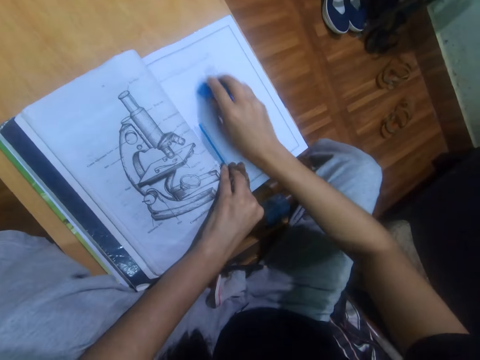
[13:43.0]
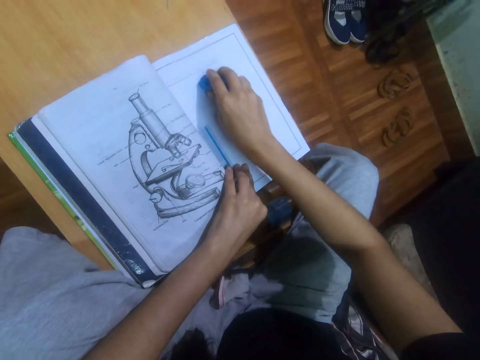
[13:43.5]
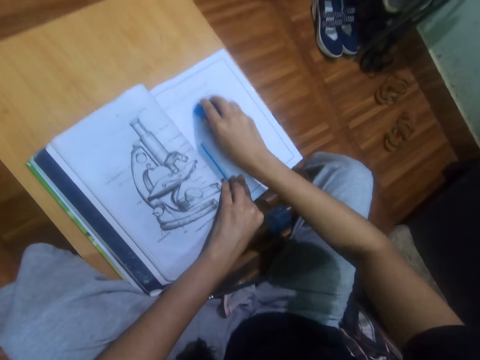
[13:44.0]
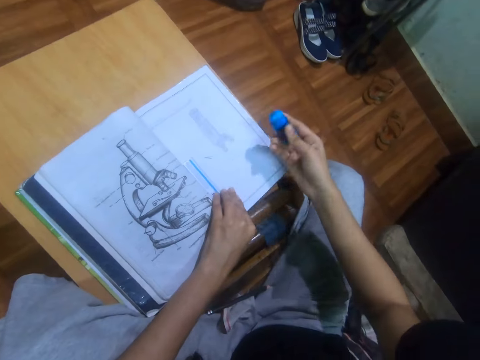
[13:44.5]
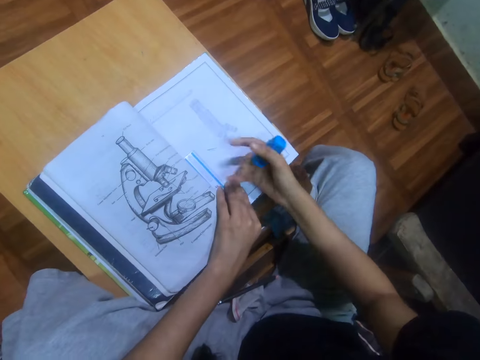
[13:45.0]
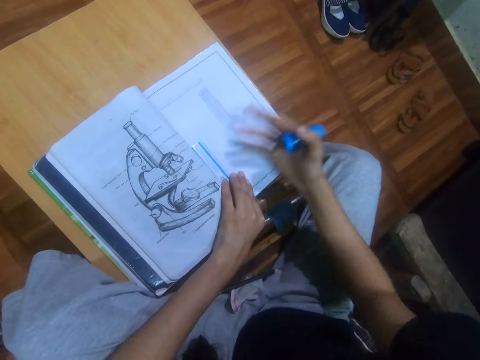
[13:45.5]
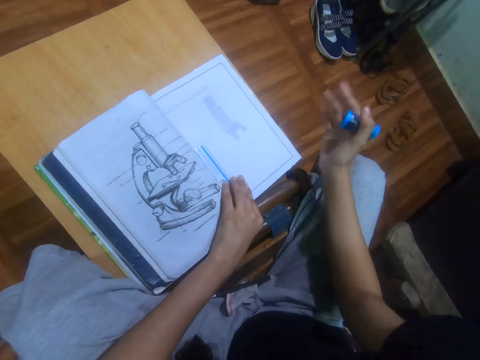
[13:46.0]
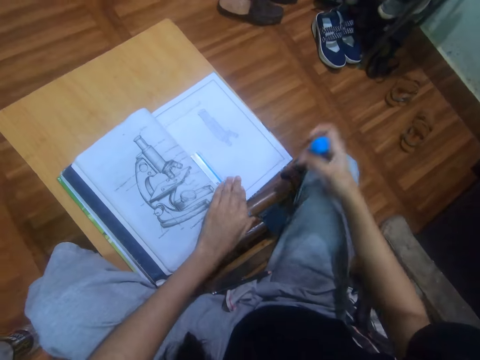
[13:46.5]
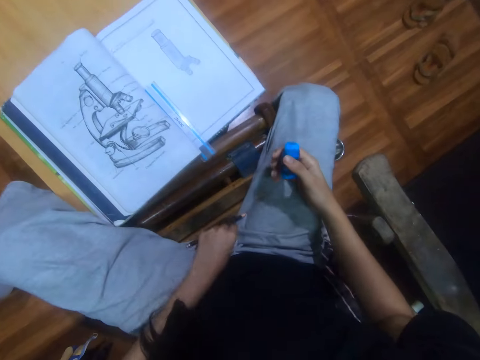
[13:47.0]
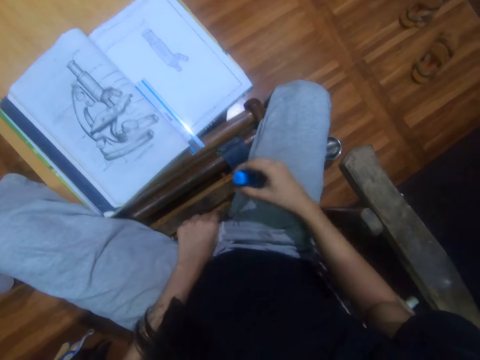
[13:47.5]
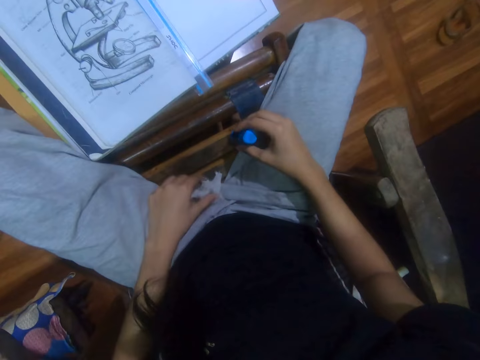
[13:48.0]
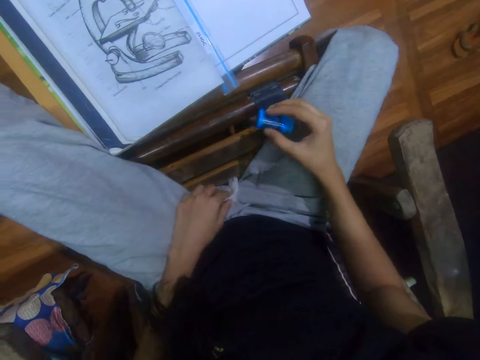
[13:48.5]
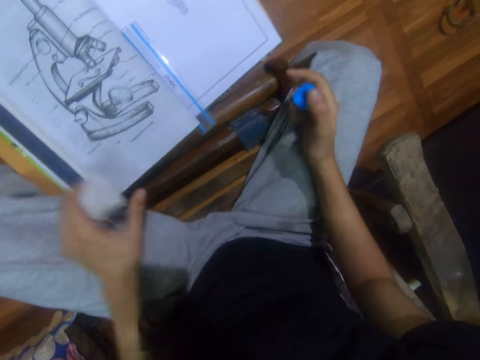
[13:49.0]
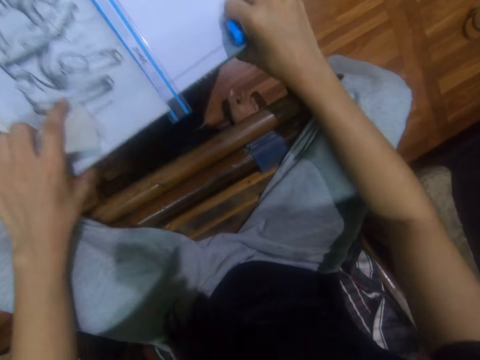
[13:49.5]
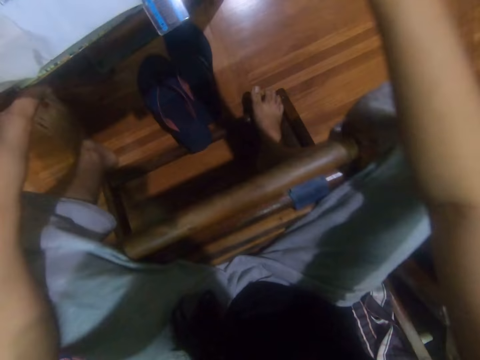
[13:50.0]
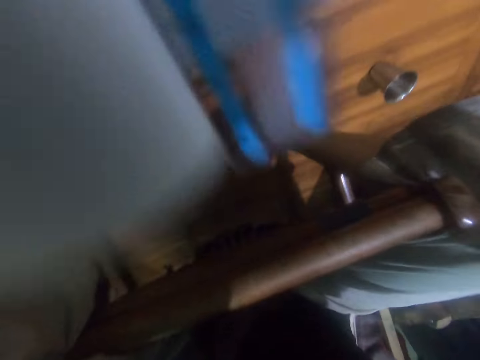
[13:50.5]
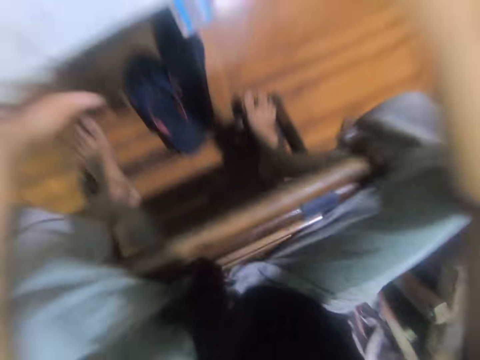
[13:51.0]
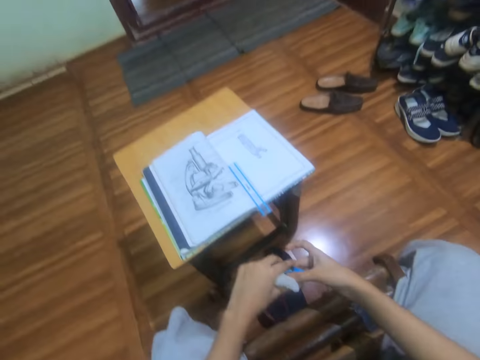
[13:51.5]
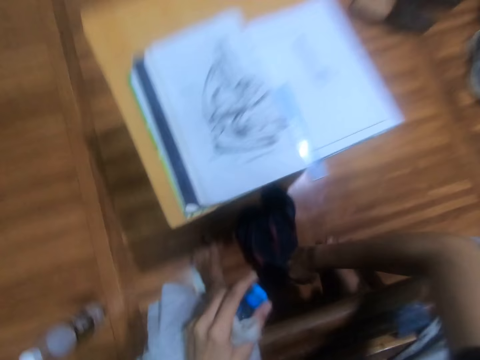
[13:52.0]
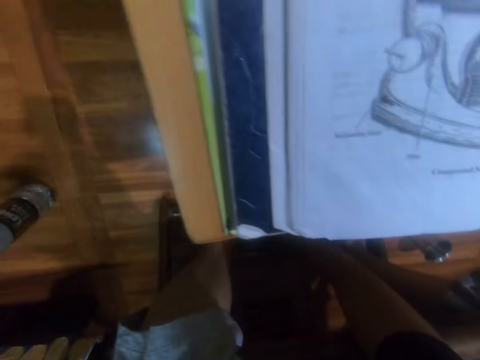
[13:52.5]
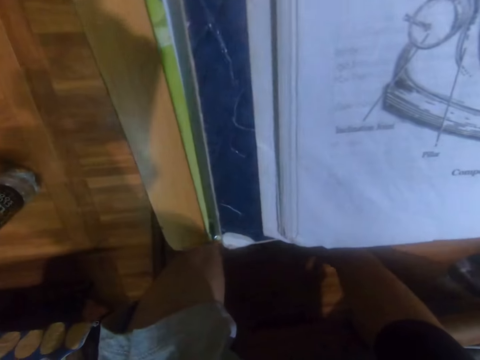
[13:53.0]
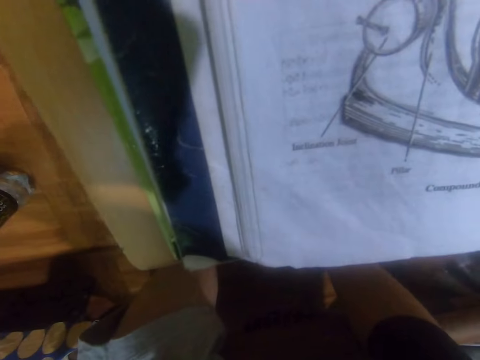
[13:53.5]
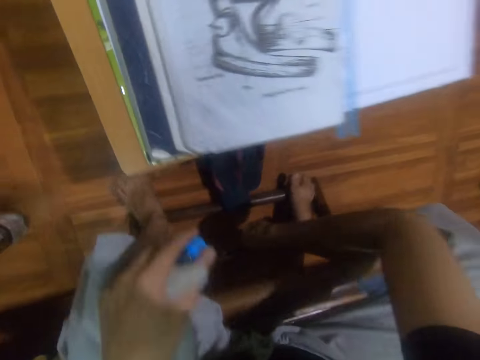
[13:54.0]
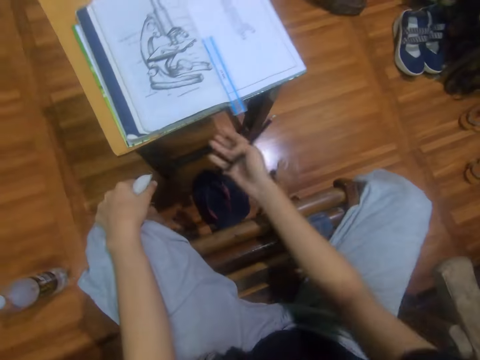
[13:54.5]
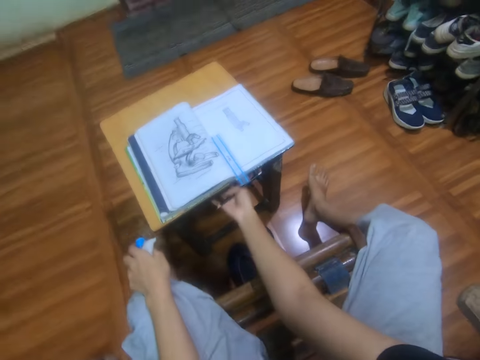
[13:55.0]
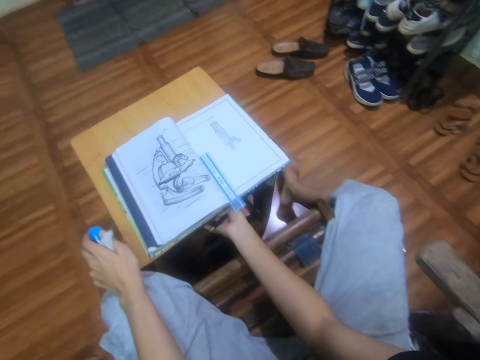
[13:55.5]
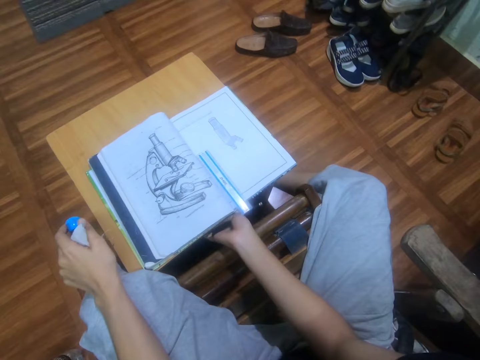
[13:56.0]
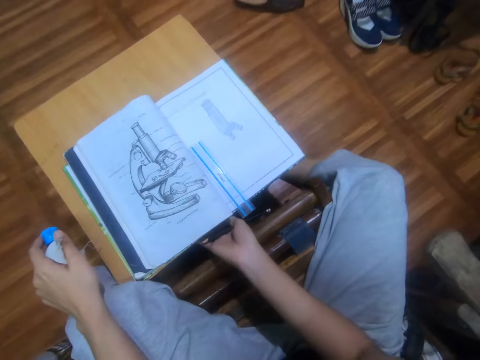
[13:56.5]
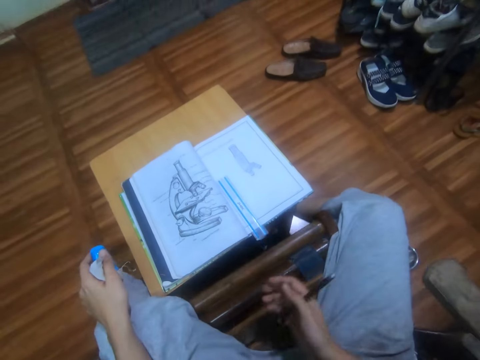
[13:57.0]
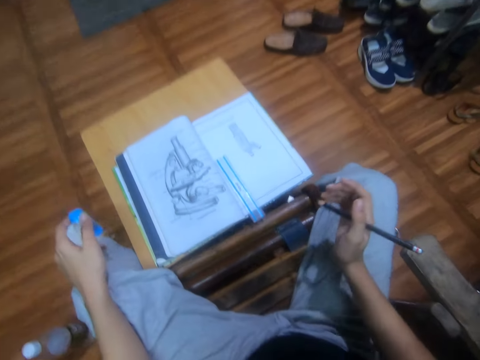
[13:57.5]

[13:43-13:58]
The camera wearer rubs the drawing. They wipe the book with the right hand. They drop the pencil. They push the stool or table. They shift the rubber to the left hand. They pick up the pencil from the floor. They drag the stool.

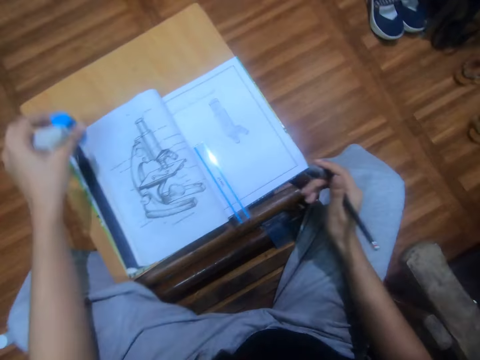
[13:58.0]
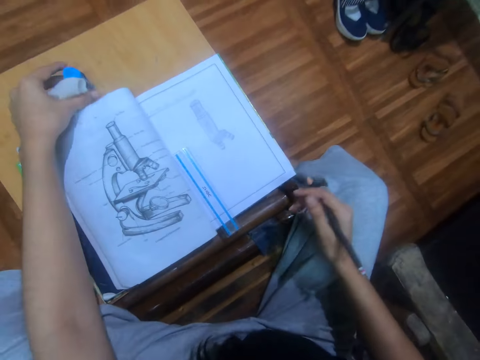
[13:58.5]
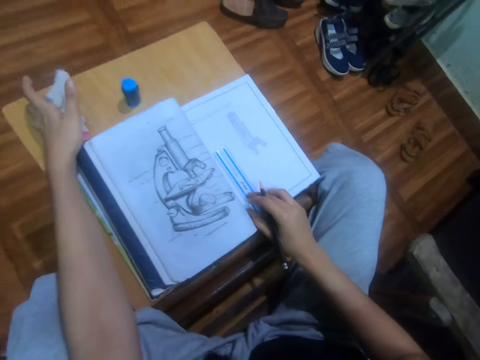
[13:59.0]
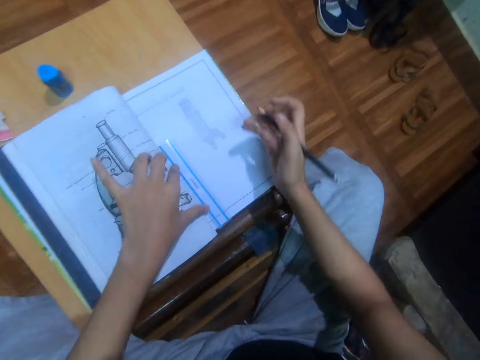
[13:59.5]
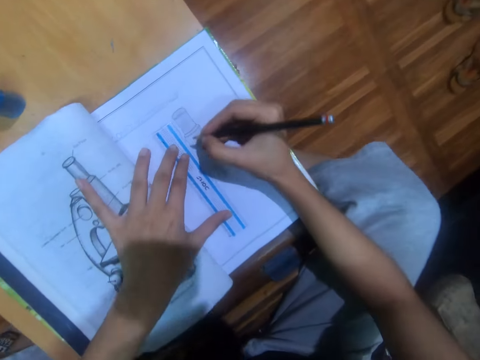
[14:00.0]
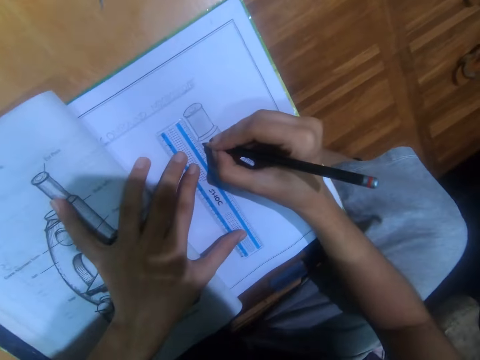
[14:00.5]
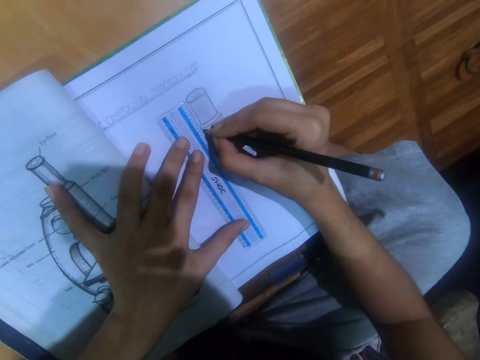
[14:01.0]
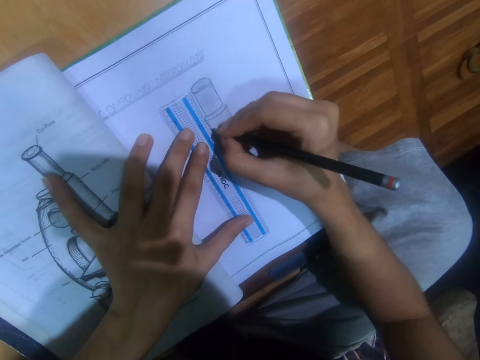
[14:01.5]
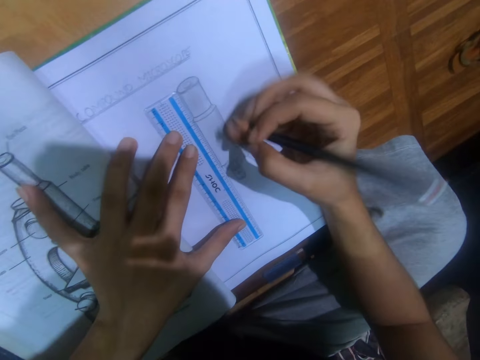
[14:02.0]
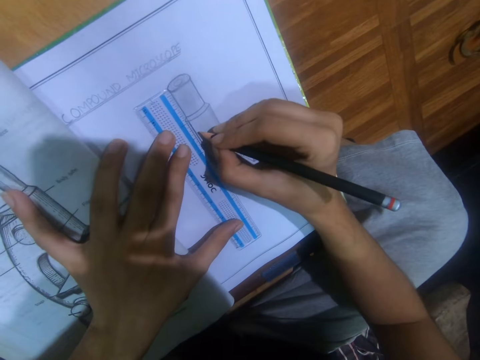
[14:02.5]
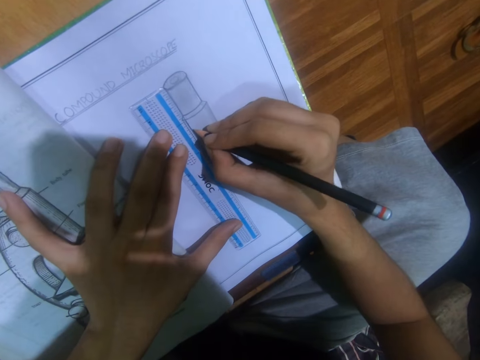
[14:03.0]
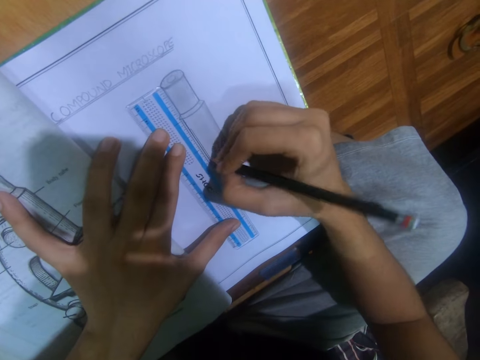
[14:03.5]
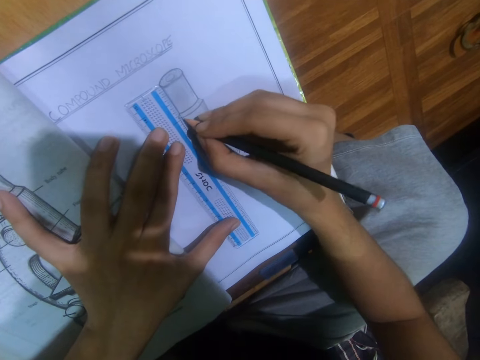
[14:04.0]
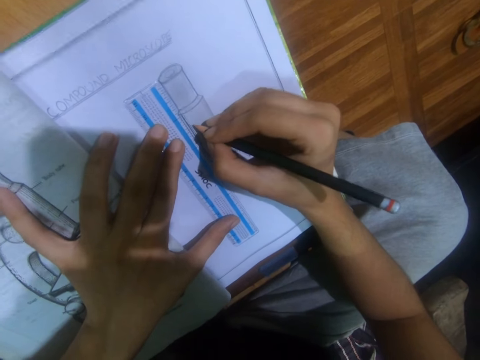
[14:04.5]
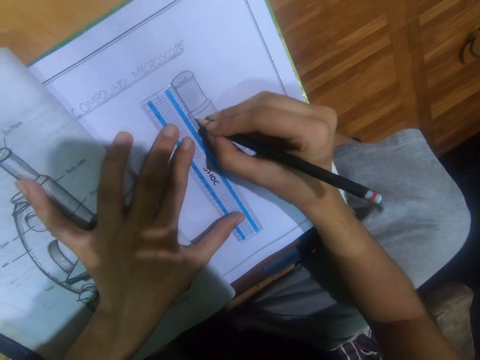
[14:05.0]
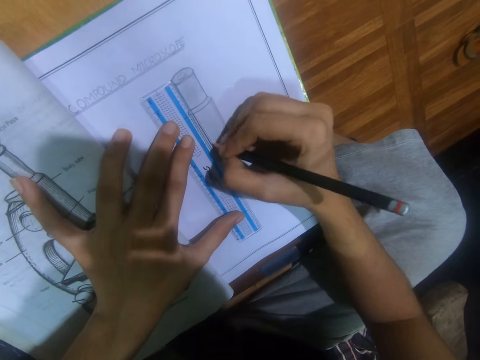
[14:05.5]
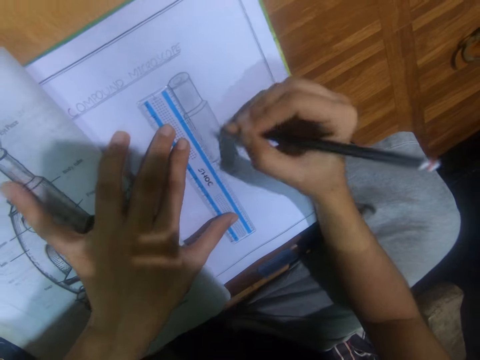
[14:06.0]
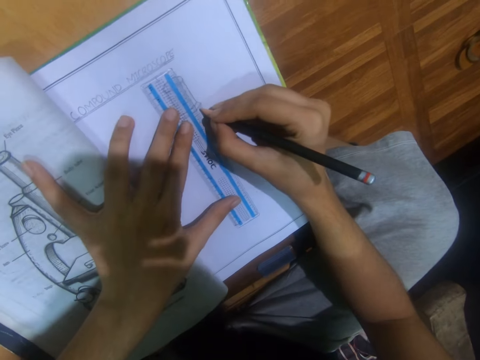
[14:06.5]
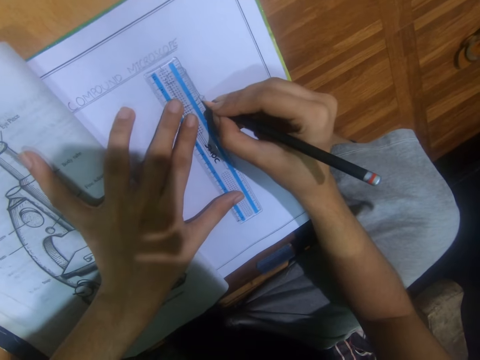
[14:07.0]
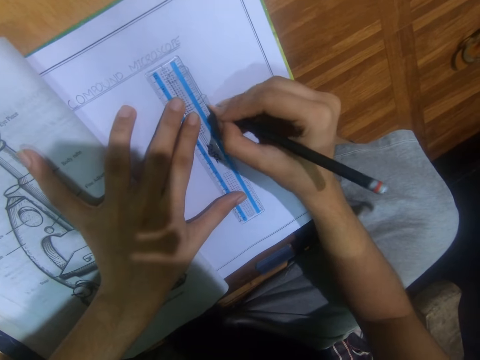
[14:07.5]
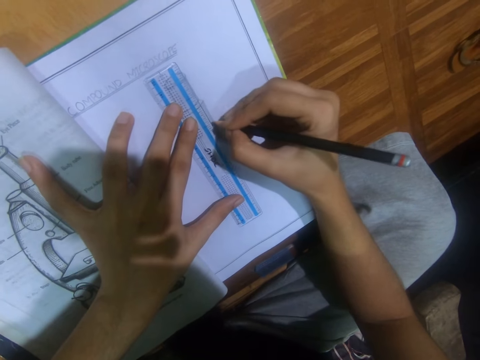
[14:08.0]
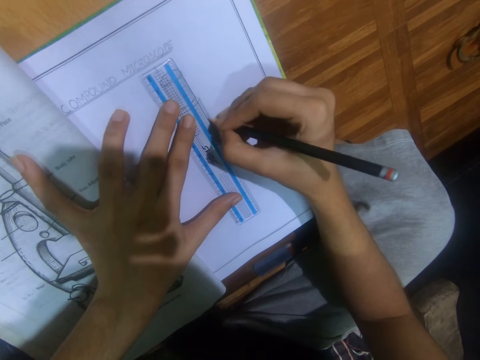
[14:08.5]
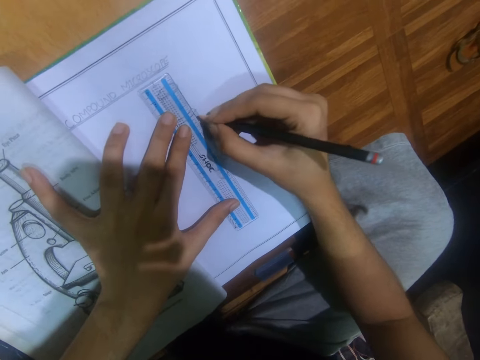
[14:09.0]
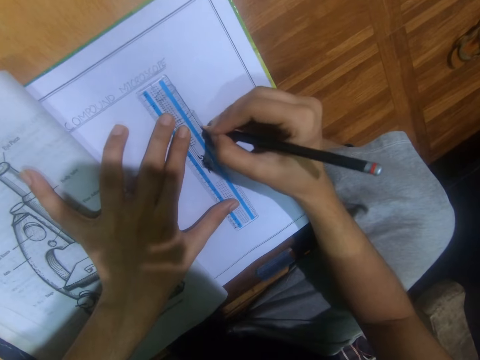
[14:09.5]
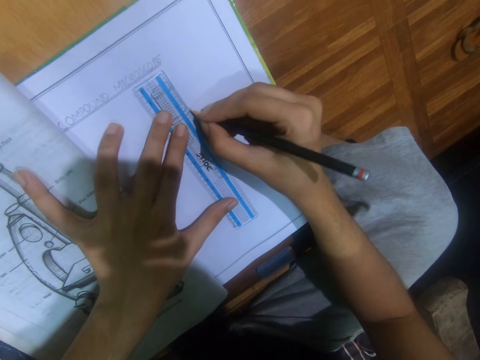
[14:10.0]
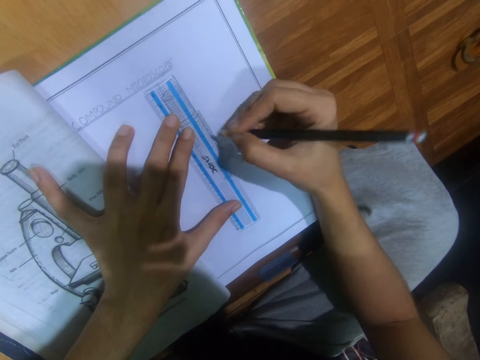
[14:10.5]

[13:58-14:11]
The camera wearer places the eraser on the table. They touch a ruler. They place the piece of towel on the table. They push the ruler on the book with the left hand. They measure the book with the ruler. They draw a line using the ruler and the pencil. They push the ruler with the left hand. They draw a line using the ruler and the pencil.
